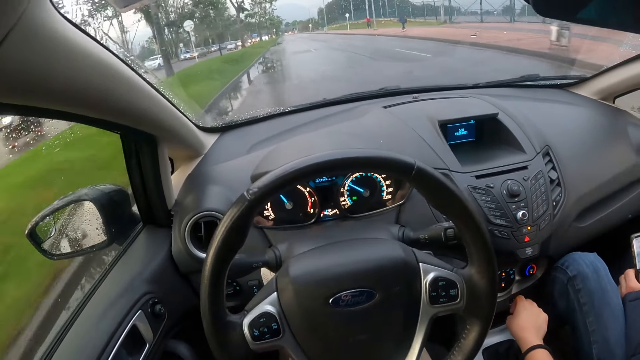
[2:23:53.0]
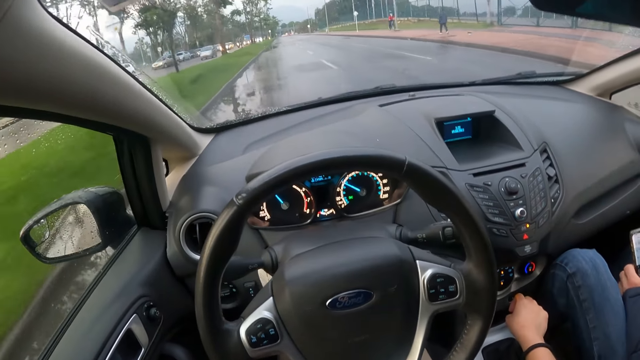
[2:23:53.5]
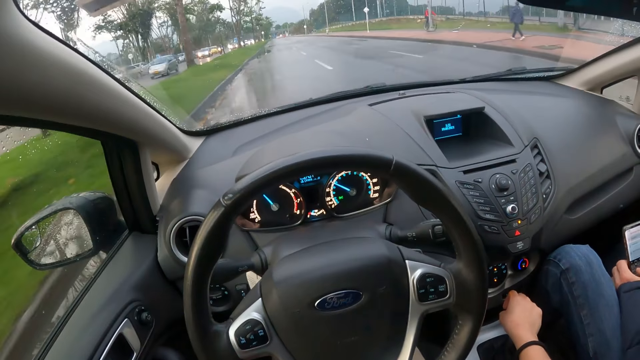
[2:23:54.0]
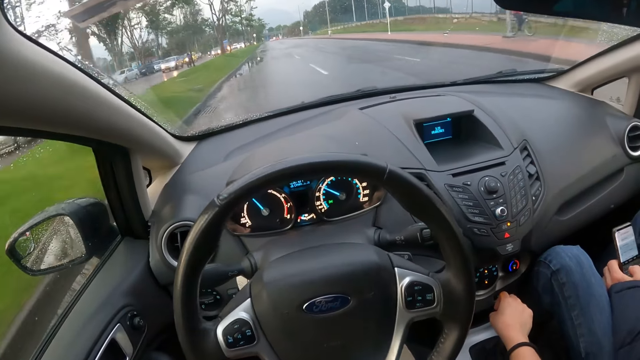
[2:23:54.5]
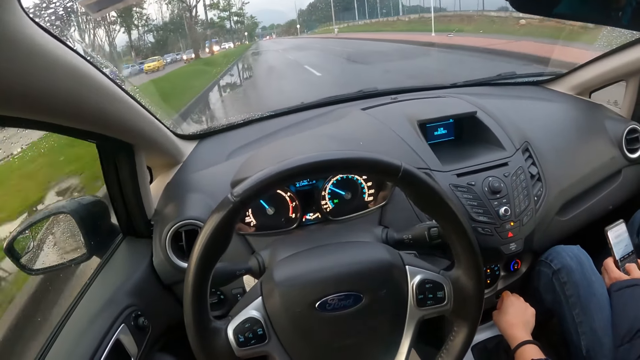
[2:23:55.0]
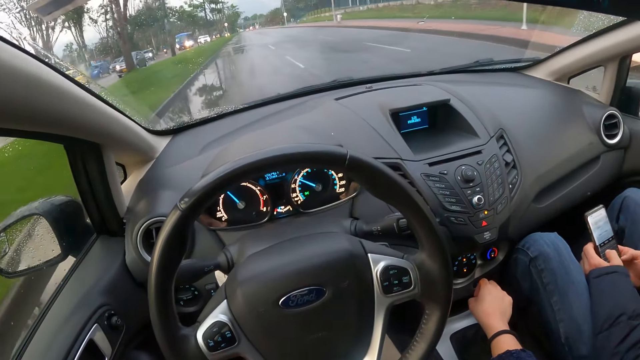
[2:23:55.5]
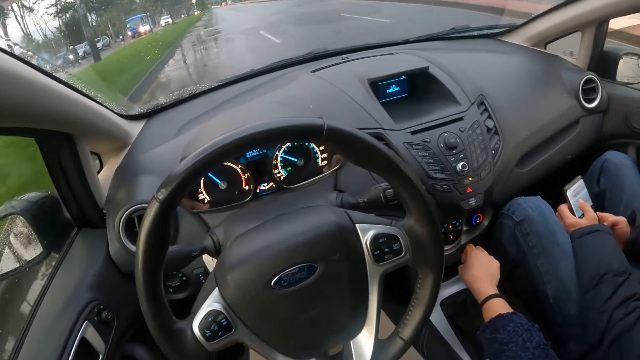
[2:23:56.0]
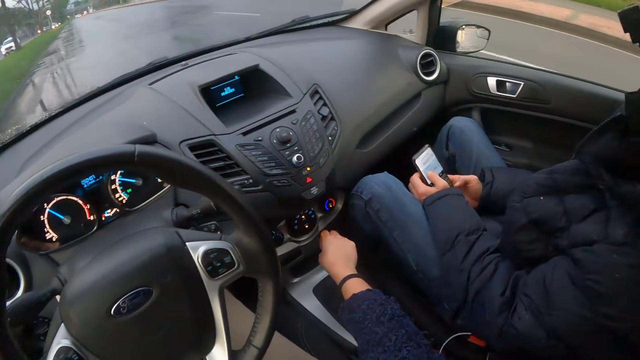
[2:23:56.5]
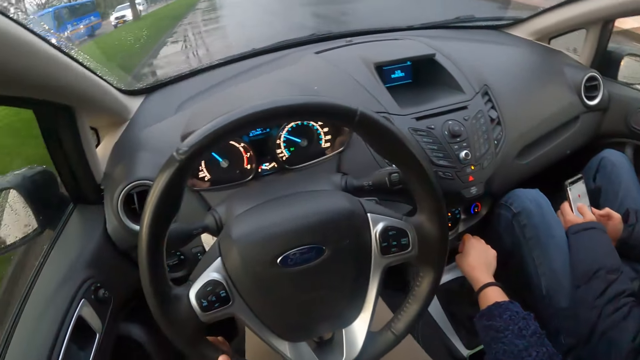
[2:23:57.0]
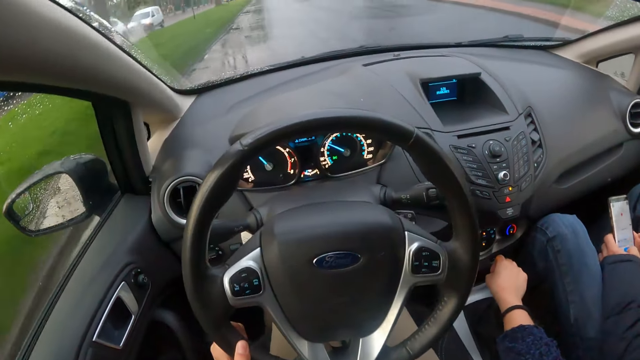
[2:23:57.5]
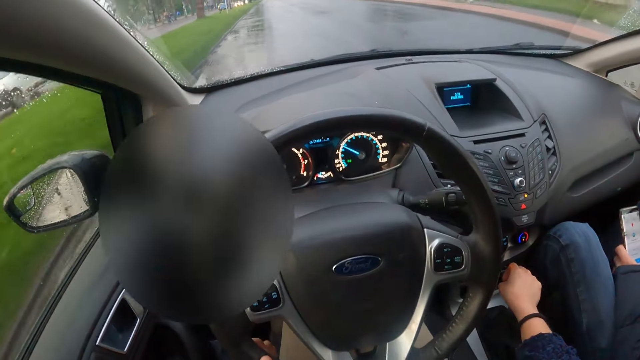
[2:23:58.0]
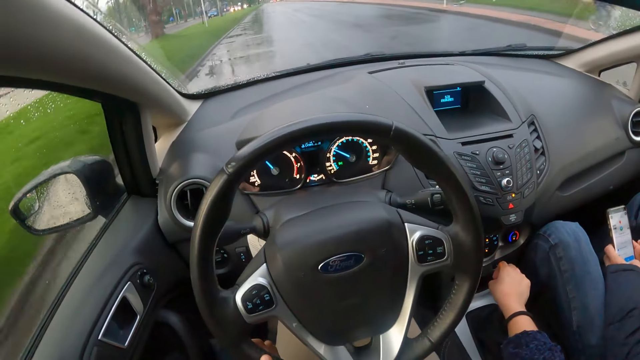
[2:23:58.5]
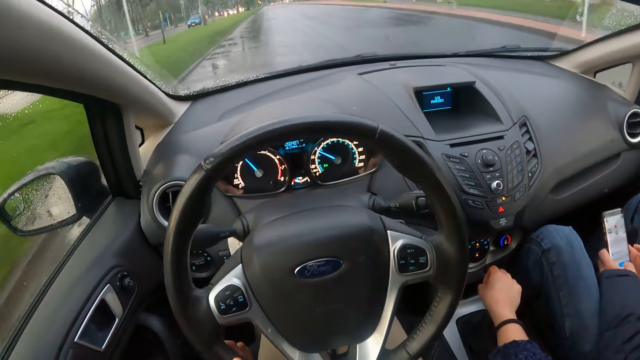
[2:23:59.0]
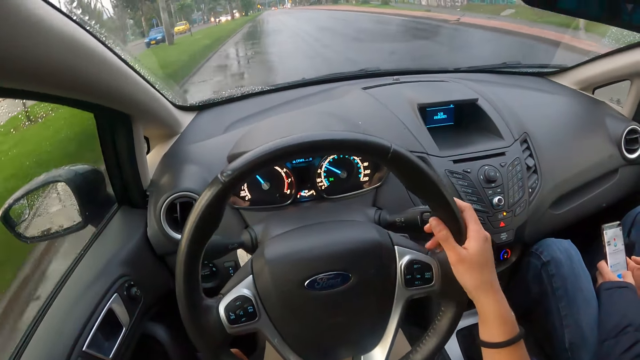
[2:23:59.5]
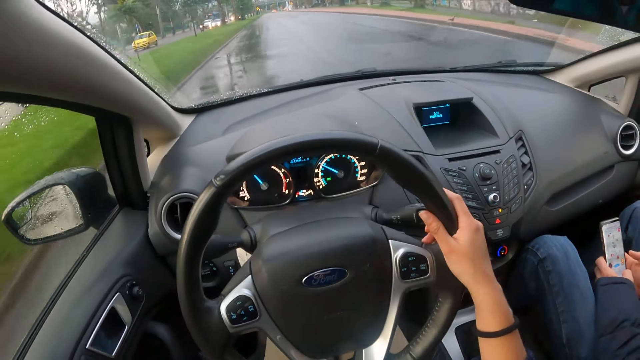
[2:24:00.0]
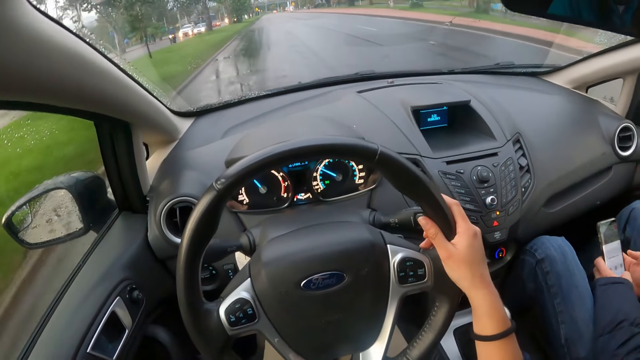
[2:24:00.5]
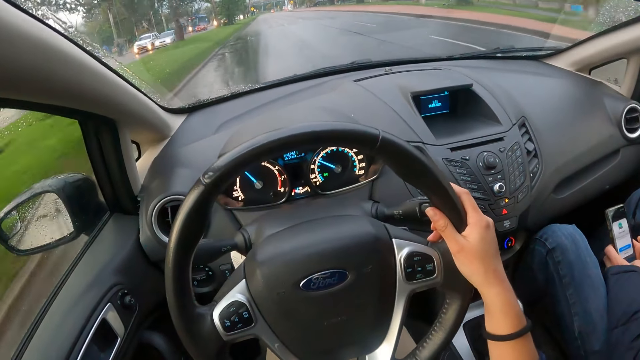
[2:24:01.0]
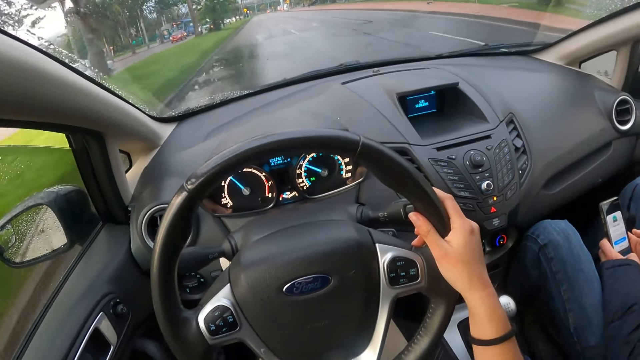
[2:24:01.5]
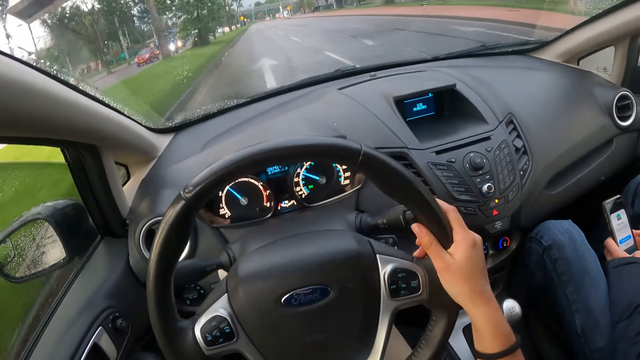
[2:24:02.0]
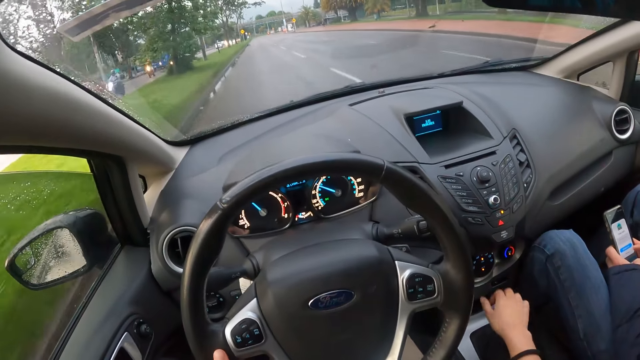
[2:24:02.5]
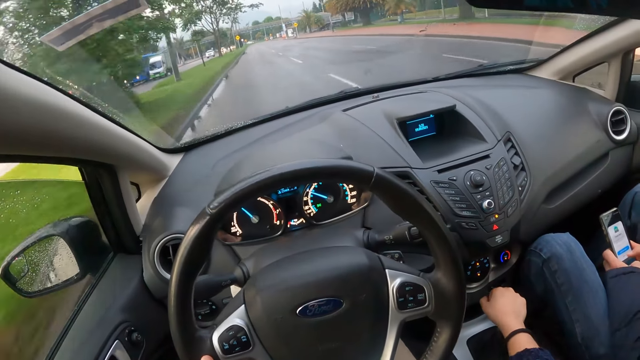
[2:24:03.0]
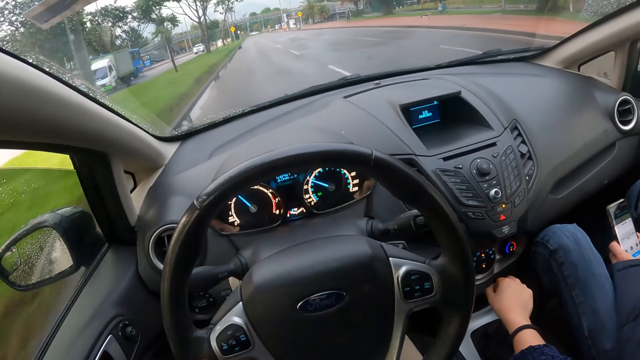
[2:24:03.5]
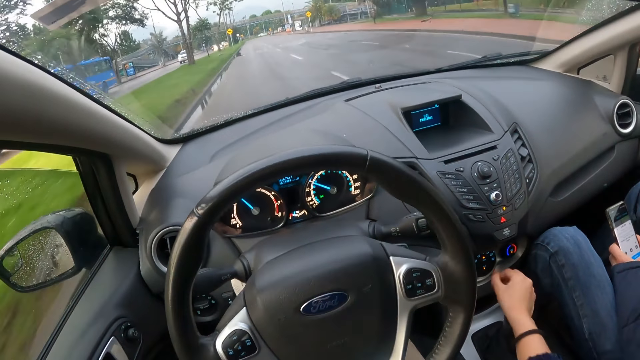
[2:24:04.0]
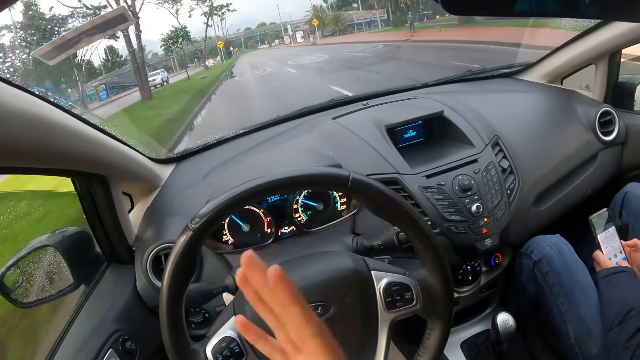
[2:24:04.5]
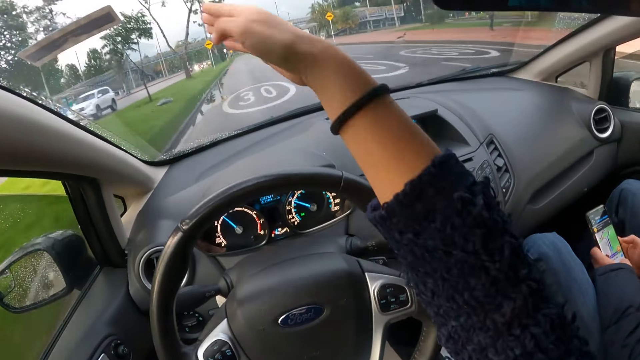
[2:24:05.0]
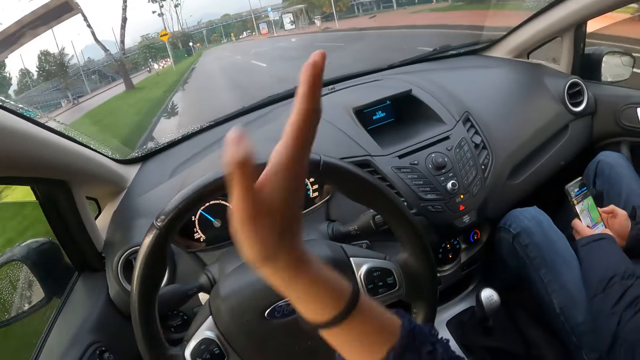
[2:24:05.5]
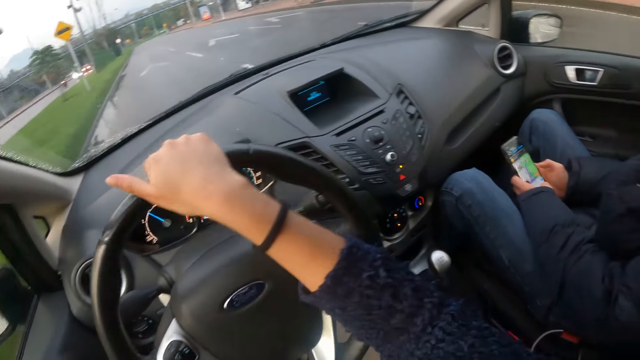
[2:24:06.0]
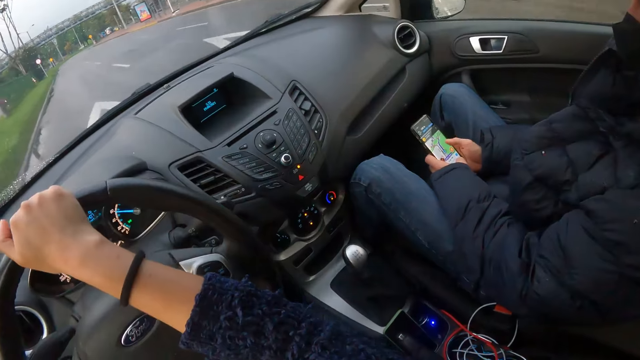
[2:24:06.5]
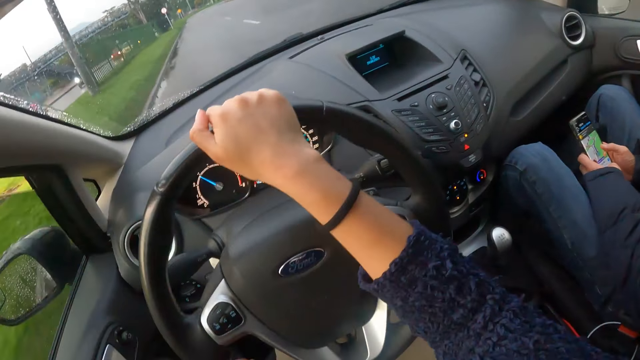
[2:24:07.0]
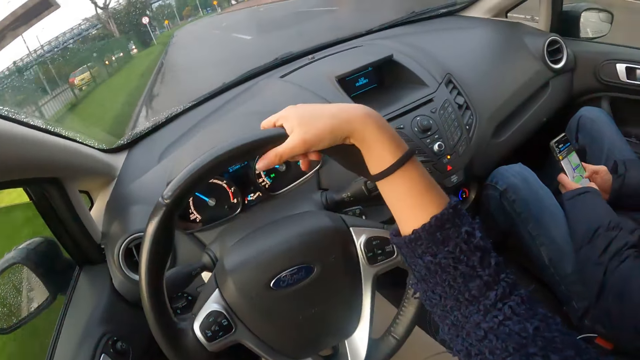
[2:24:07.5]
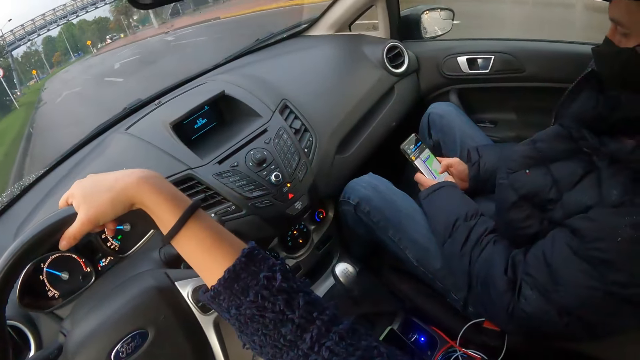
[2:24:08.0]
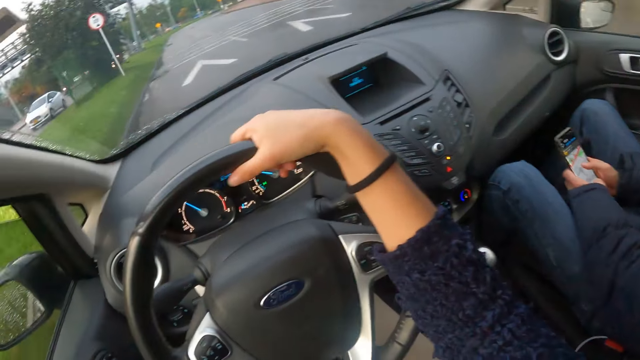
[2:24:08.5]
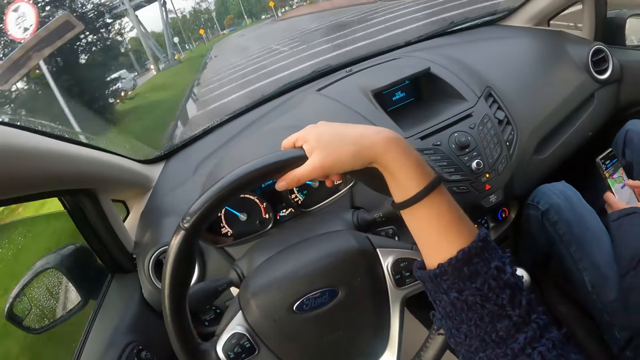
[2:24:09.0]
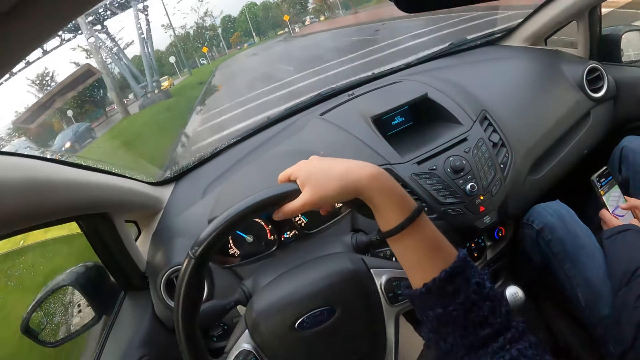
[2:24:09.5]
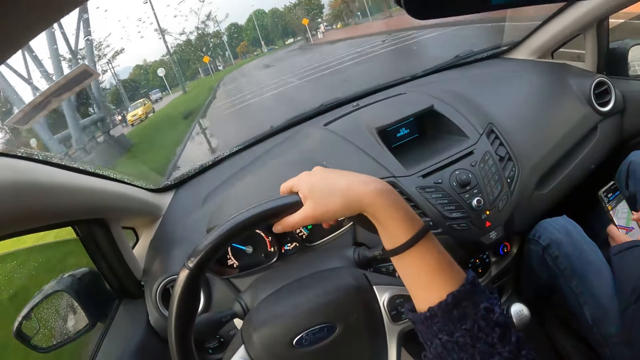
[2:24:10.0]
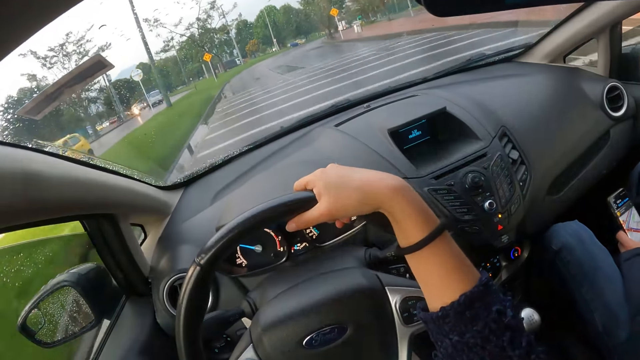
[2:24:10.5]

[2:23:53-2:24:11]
The camera wearer touches the steering wheel with her right hand. She shifts the gear lever with her right hand. She turns the steering wheel with both hands.

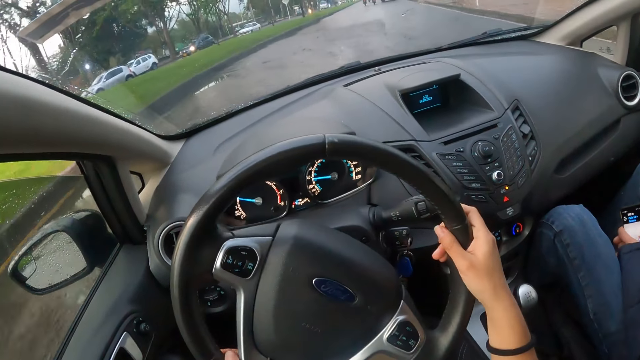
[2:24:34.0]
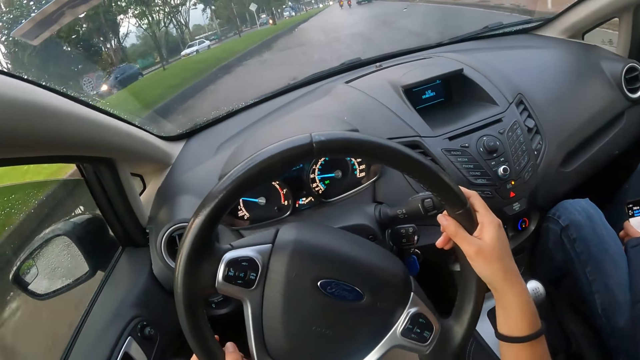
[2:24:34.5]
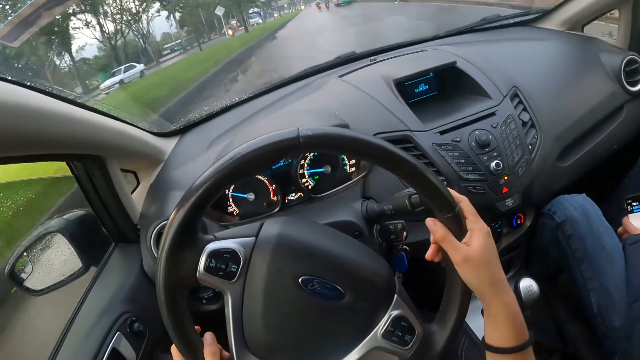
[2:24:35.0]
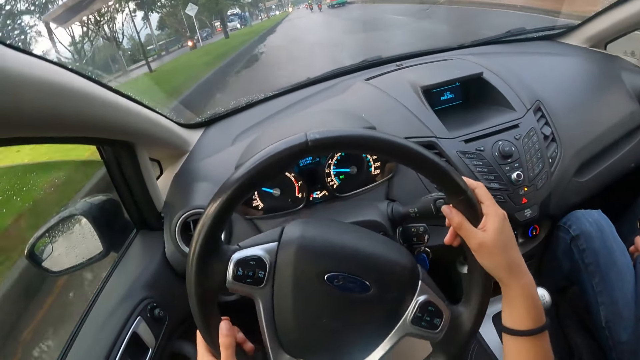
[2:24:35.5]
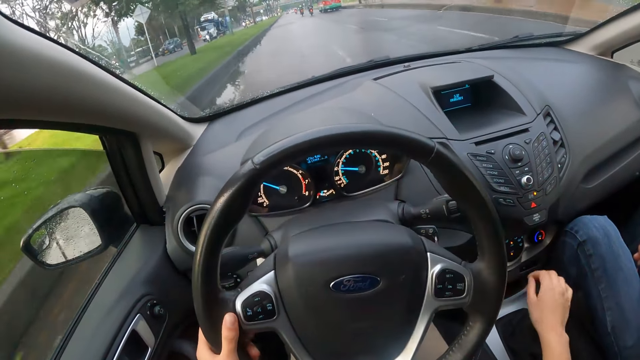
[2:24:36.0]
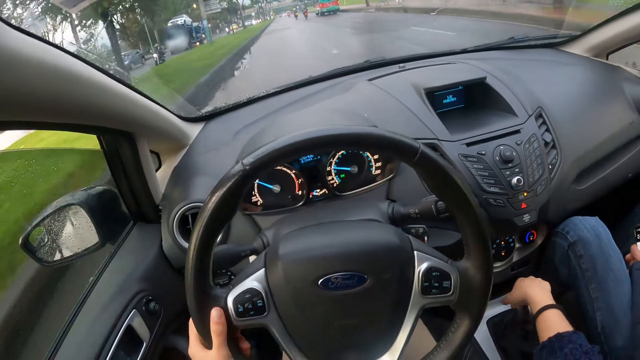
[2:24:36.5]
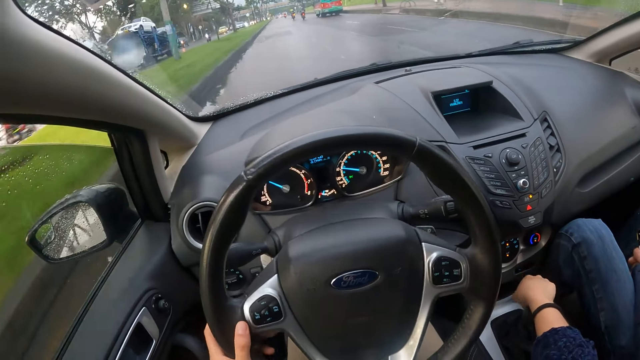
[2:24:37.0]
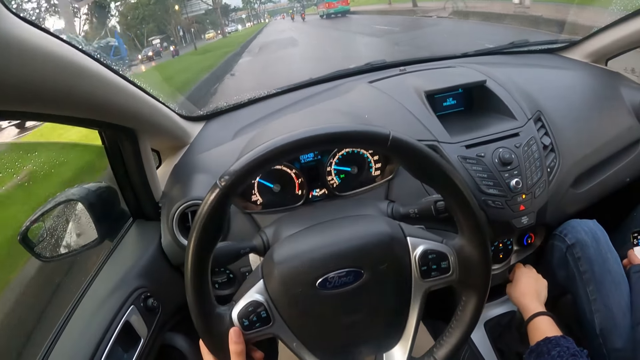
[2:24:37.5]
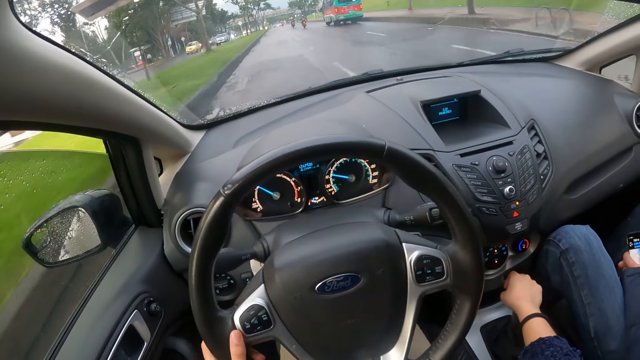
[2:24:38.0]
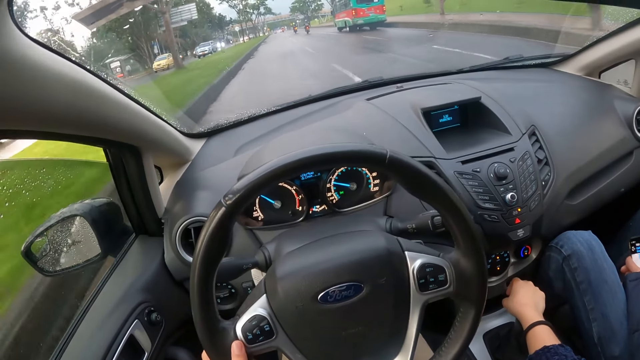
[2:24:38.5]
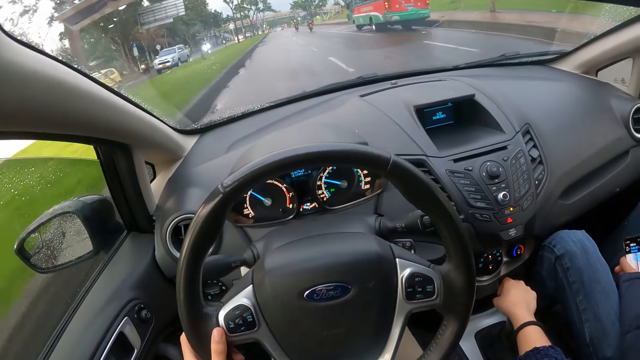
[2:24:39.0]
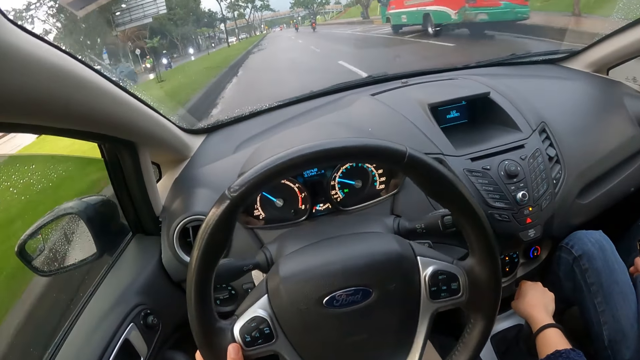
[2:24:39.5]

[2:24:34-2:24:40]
The camera wearer drives the car with his left hand on the steering wheel. He holds the gearshift with his right hand.
